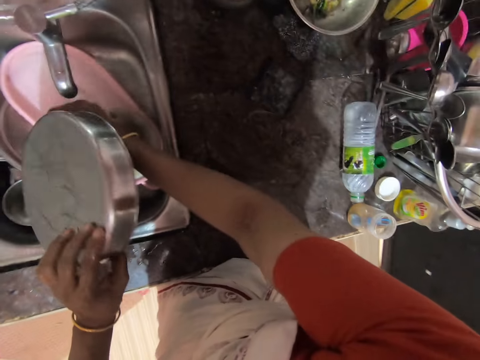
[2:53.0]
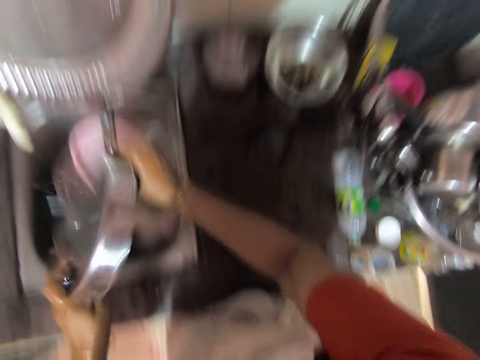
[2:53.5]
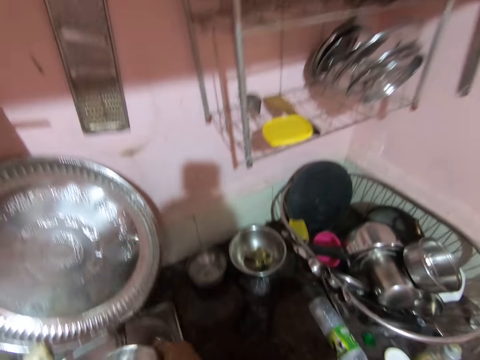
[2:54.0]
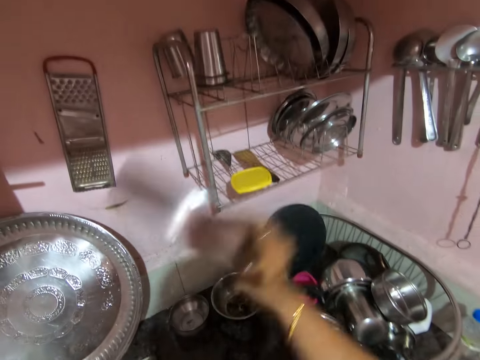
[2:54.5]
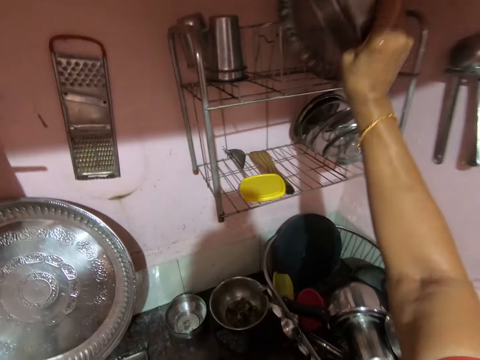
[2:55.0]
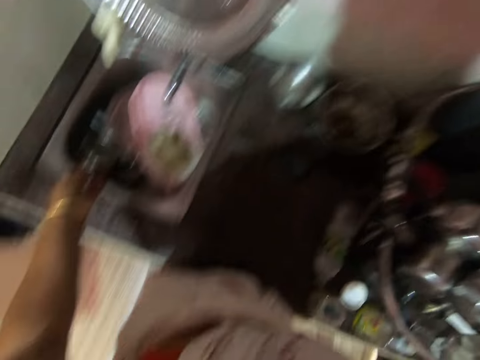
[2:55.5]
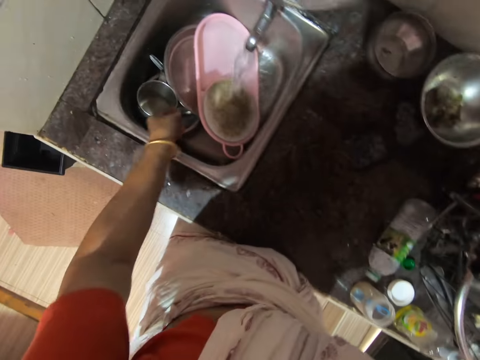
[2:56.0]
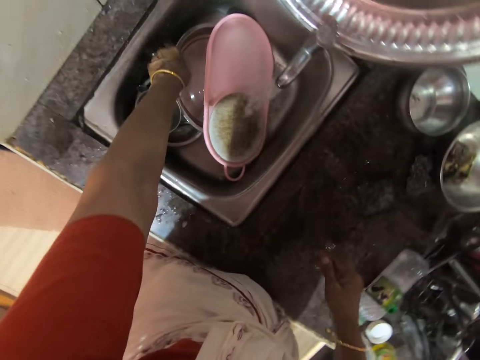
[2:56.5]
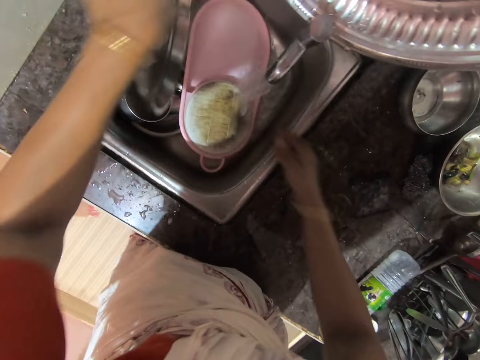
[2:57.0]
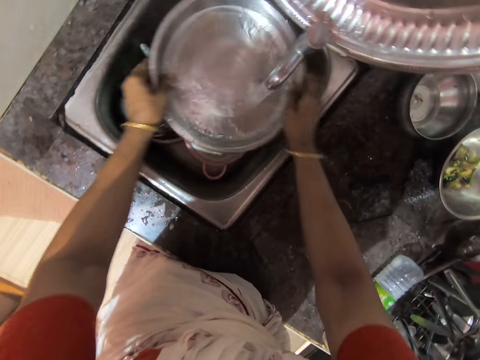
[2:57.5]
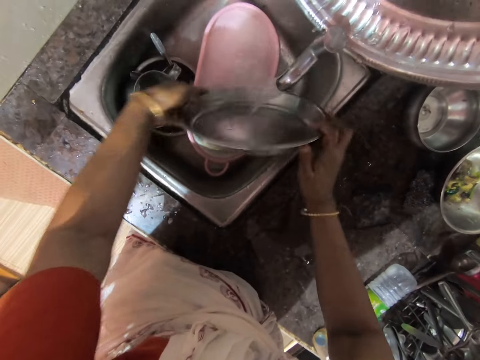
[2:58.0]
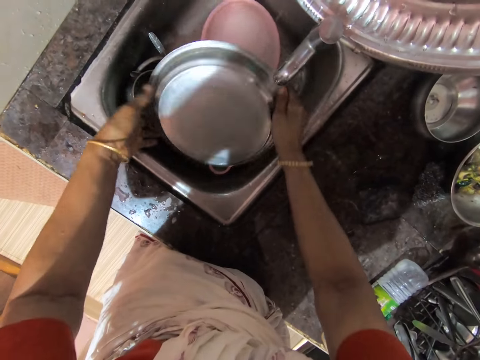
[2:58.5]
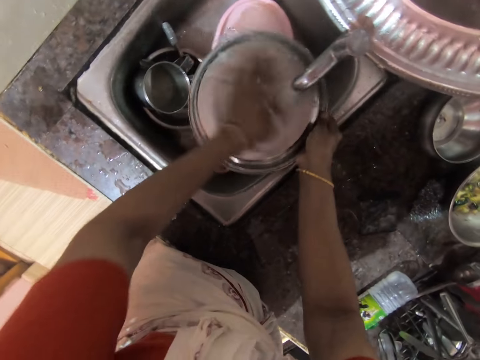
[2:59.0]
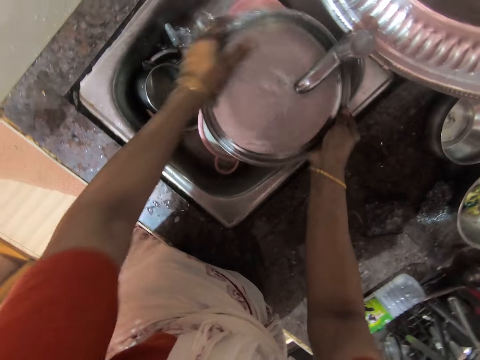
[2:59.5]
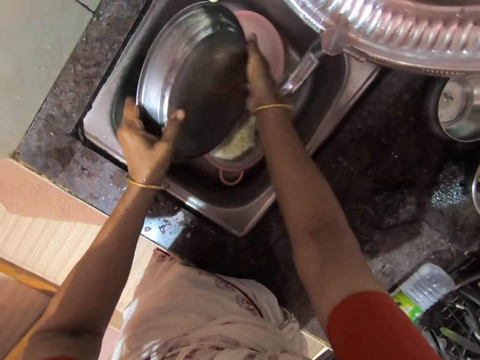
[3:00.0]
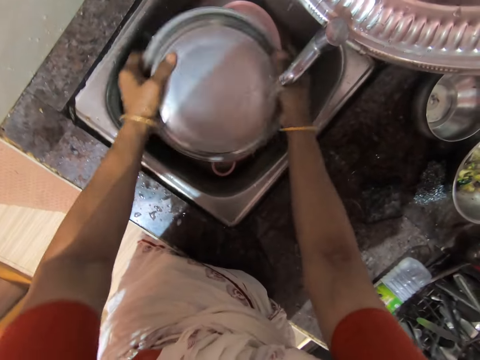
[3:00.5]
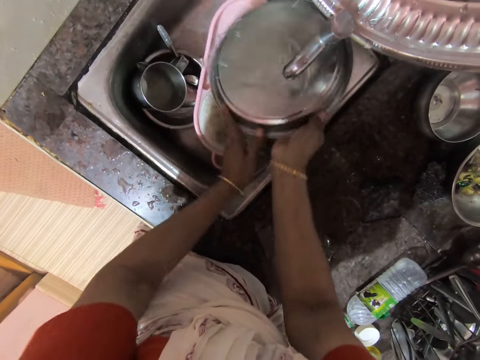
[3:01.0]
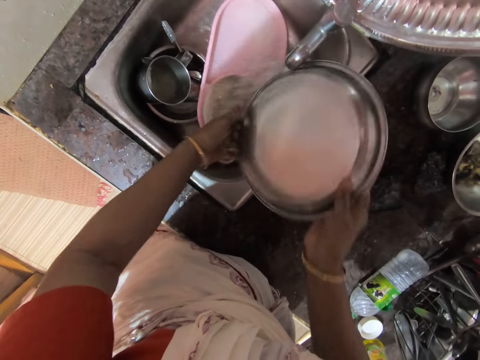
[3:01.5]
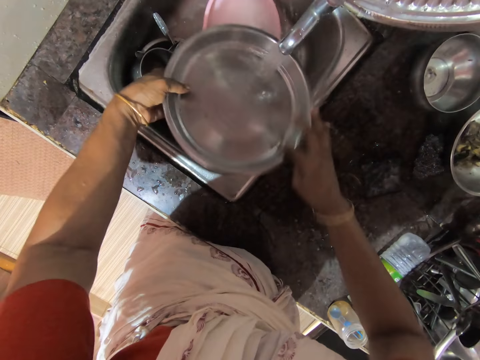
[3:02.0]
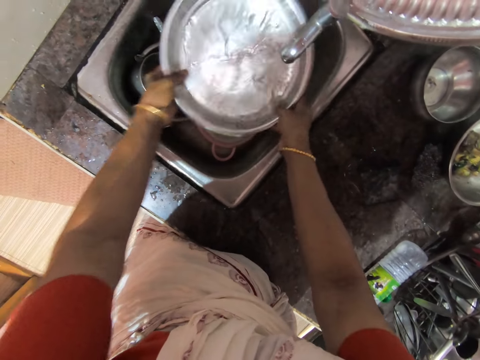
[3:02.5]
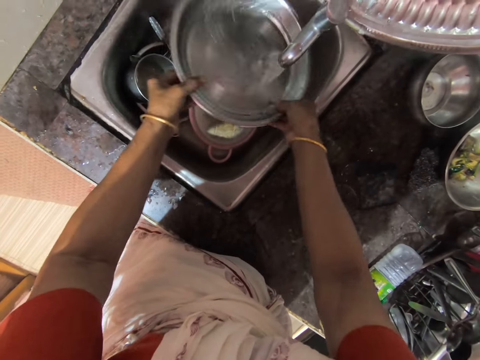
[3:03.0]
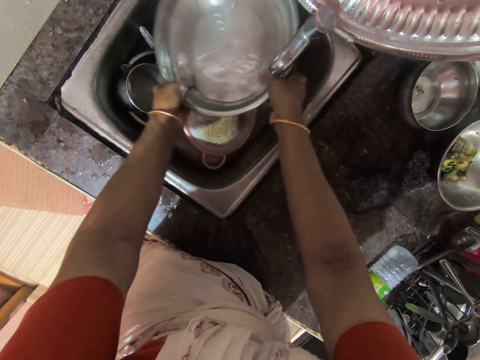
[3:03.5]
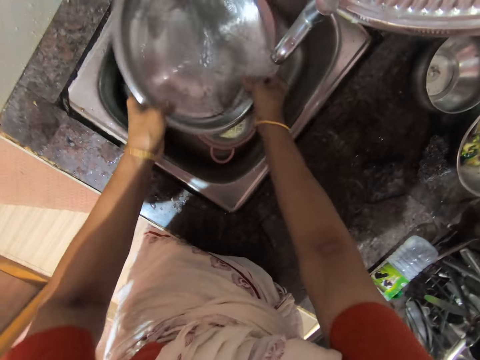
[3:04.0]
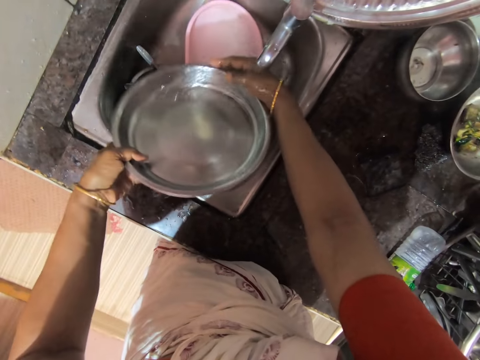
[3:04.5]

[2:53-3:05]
The camera wearer pours water from the metal dish. She shakes the metal dish. She places the metal dish onto a dish rack. She picks up a metal dish from a sink. She swirls water inside the metal dish. She brushes her hand on the metal dish. She adjusts the dish through running water. She swirls water in the metal dish.

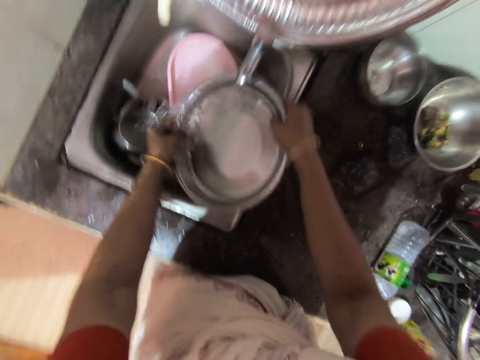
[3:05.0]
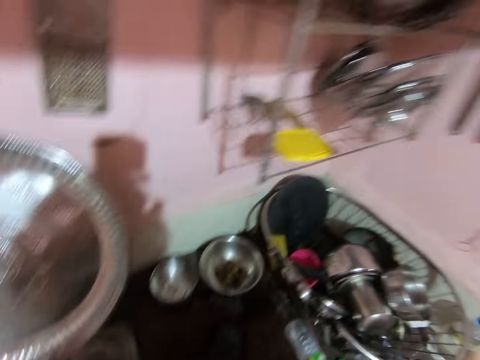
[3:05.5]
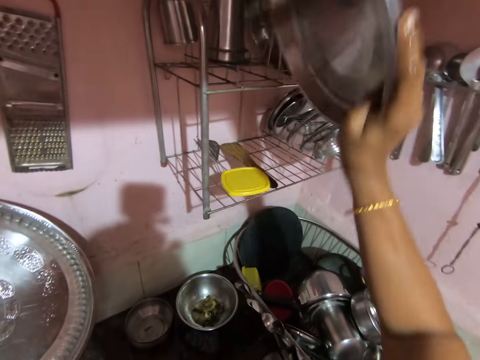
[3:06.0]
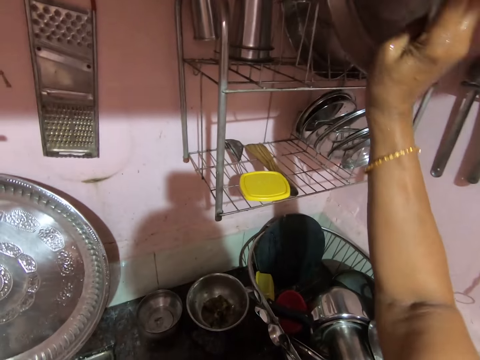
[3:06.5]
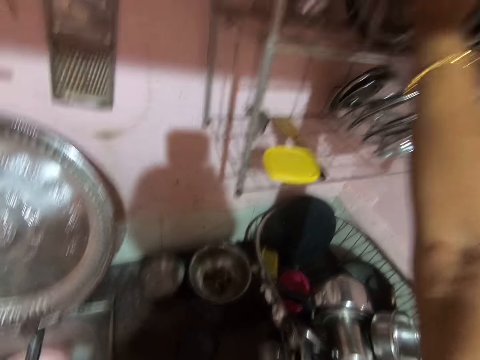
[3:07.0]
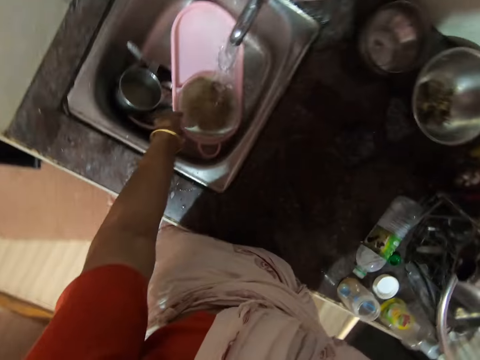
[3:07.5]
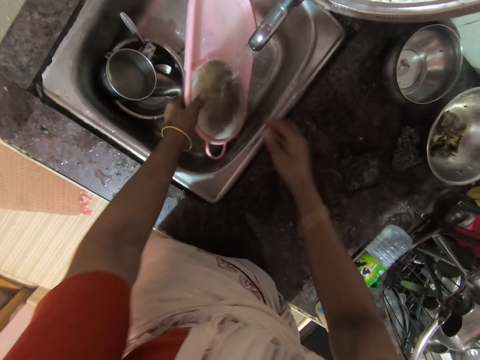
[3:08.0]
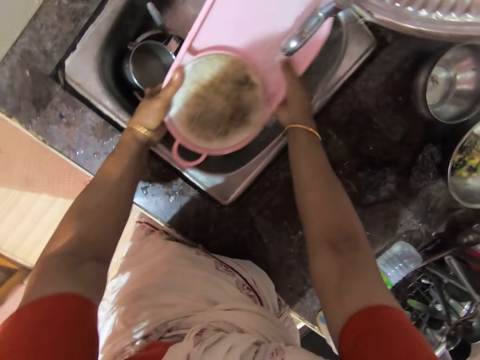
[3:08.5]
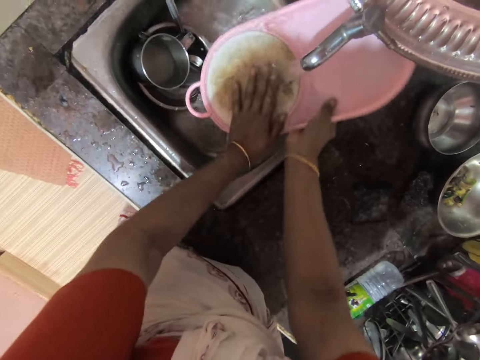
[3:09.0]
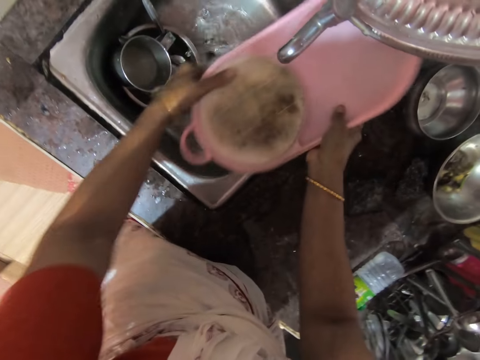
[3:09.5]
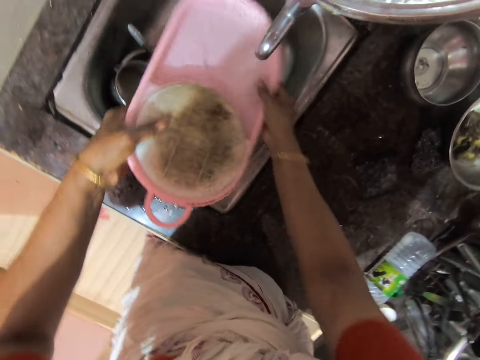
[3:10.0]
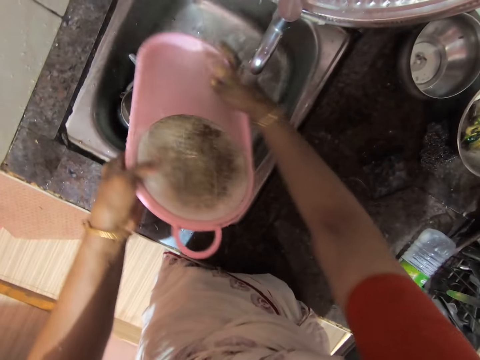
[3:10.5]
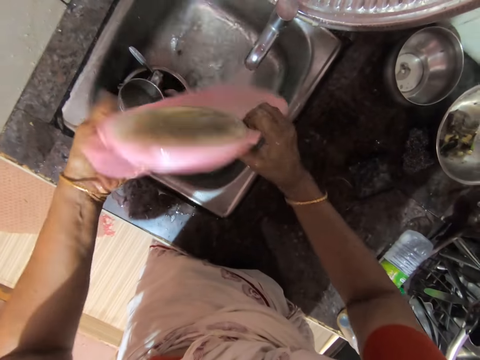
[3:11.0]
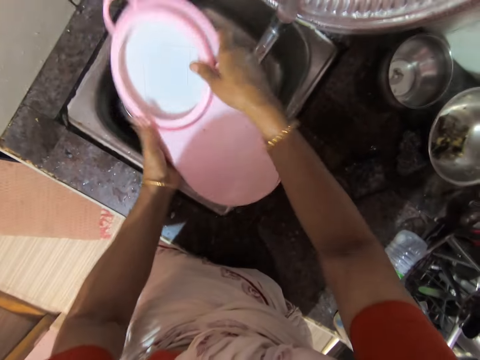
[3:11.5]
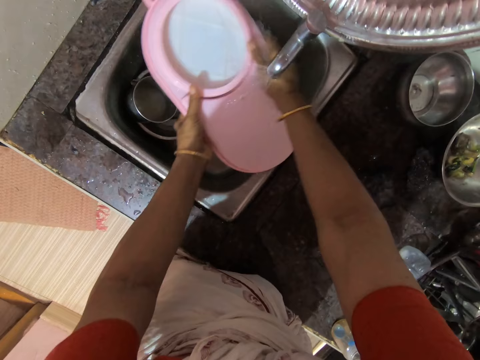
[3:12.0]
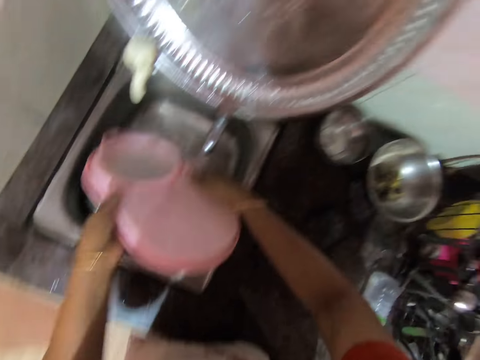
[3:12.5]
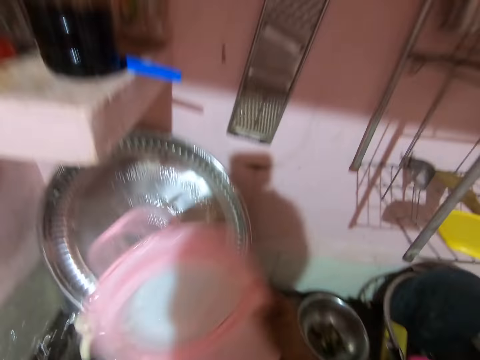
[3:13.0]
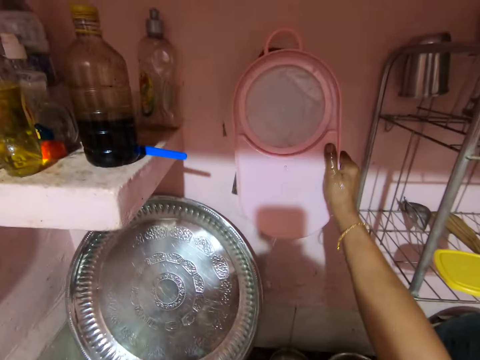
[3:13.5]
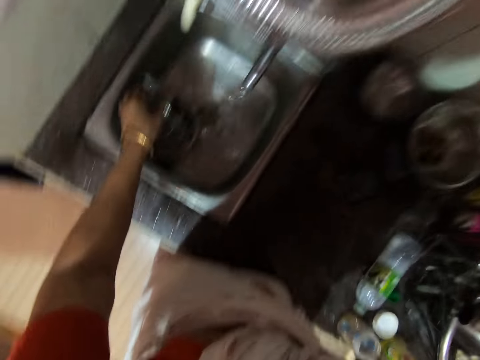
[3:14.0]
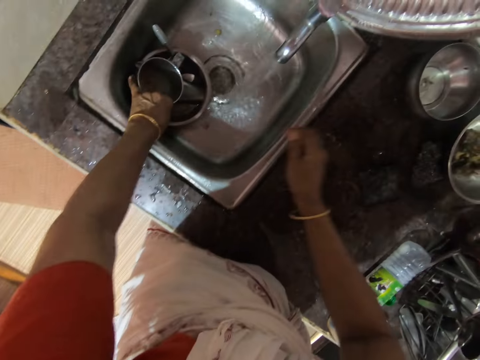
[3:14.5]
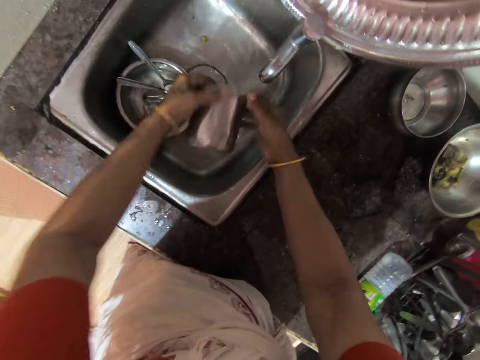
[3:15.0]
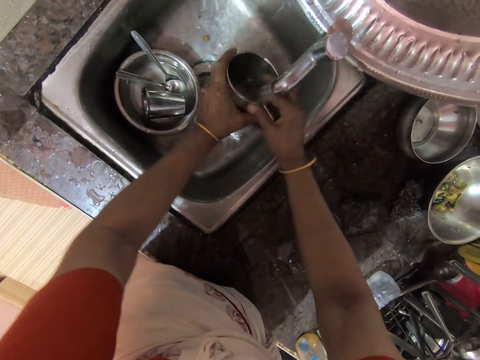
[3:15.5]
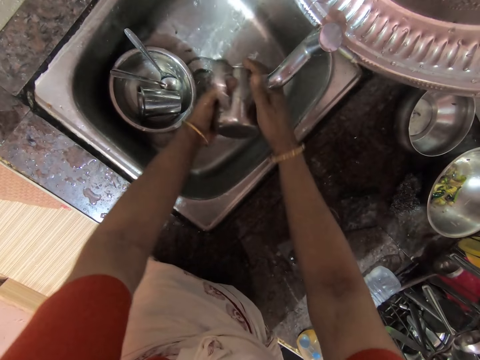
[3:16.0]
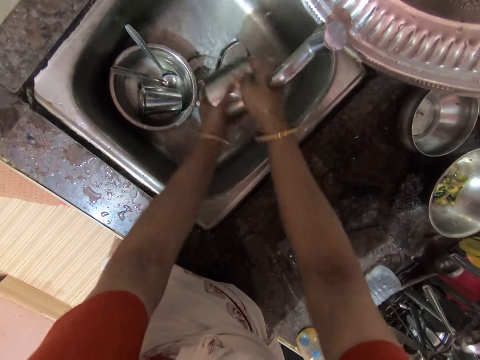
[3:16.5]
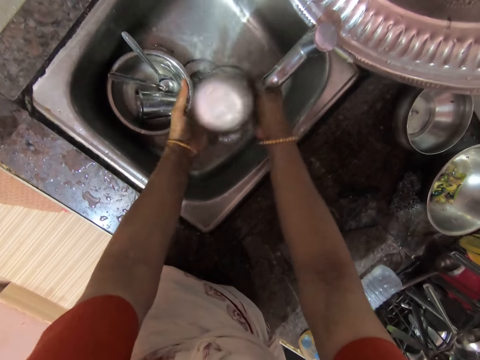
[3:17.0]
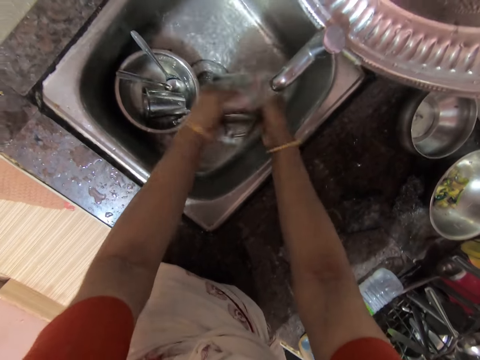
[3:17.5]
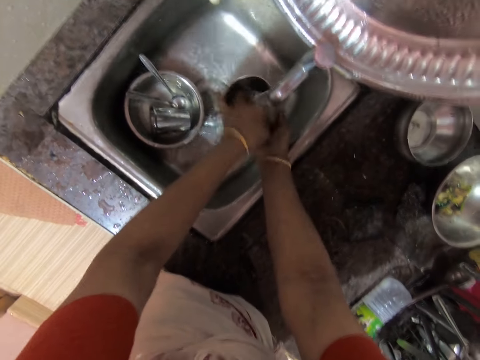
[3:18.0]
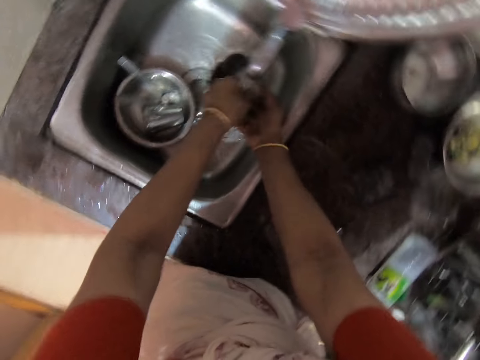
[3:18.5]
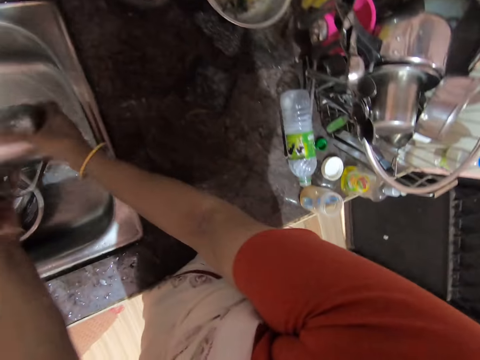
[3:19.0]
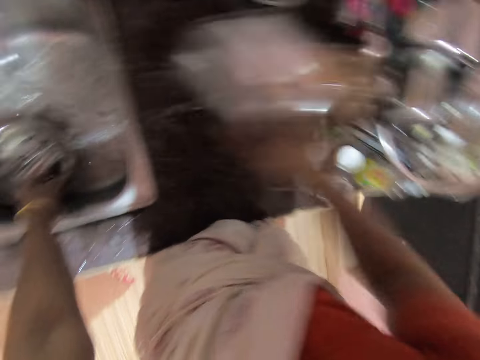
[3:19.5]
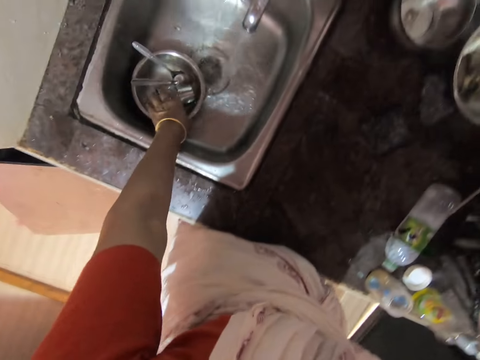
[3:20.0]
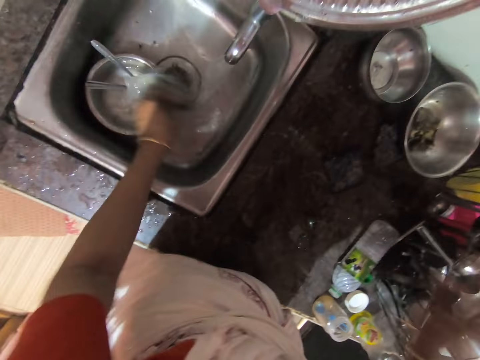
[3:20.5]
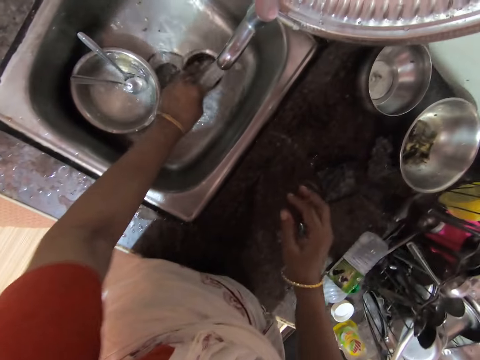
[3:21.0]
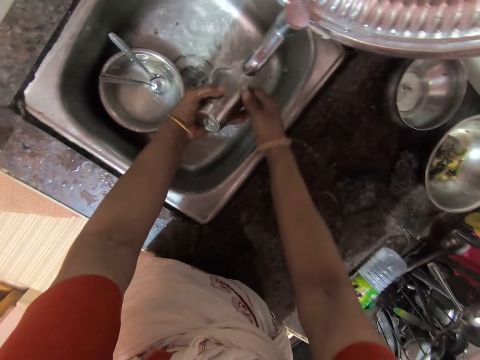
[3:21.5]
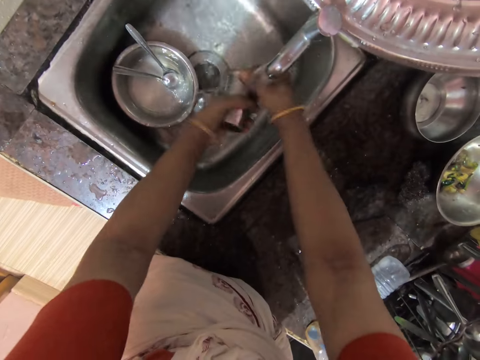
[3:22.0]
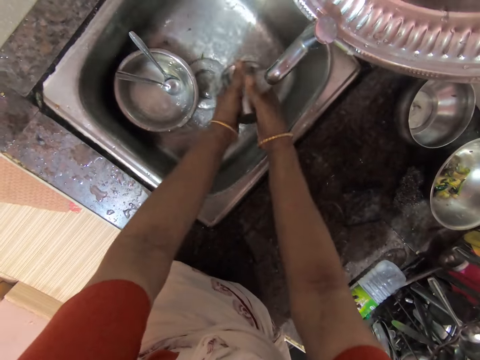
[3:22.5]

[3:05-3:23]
The camera wearer places the metal dish onto a dish rack. She picks up a chopping board from a sink. She brushes her hand on the chopping board. She rinses the chopping board. She adjusts the chopping board on her hand. She hangs the chopping board on a hook on a wall. She picks up a cup from the sink. She rinses the cup. She adjusts the cup through running water. She swirls water inside the cup. She pours water from the cup. She places the cup on the rack. She picks up a cup or tumbler. She shakes the cup on running water. She rinses the tumbler. She rubs the cup with her hand.
